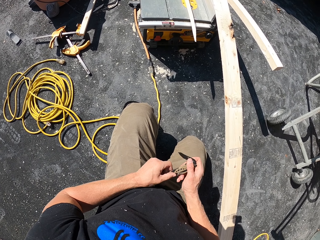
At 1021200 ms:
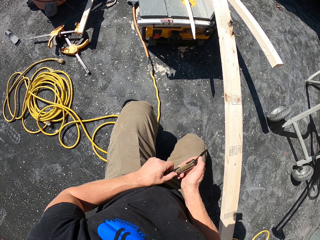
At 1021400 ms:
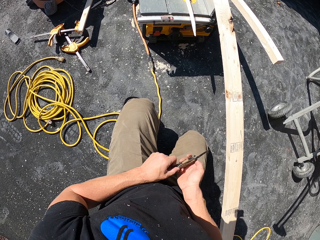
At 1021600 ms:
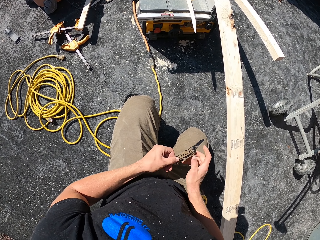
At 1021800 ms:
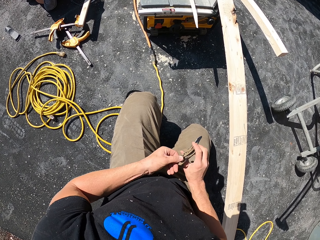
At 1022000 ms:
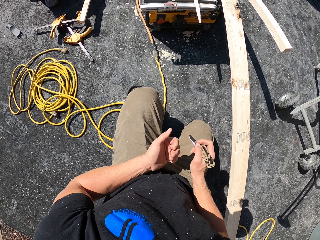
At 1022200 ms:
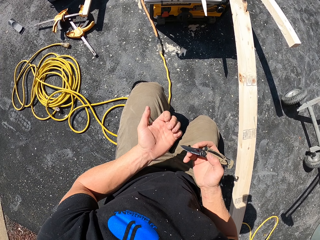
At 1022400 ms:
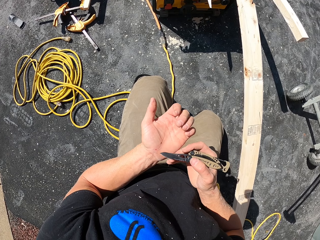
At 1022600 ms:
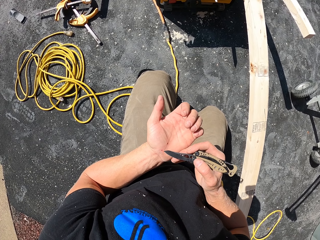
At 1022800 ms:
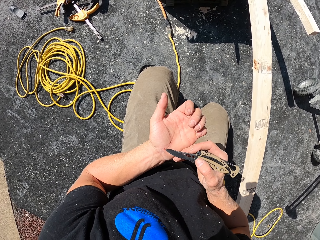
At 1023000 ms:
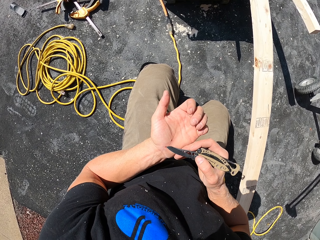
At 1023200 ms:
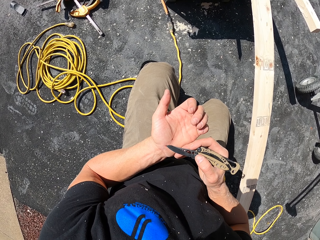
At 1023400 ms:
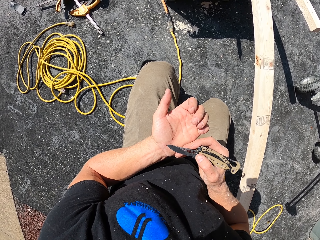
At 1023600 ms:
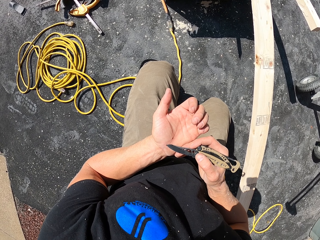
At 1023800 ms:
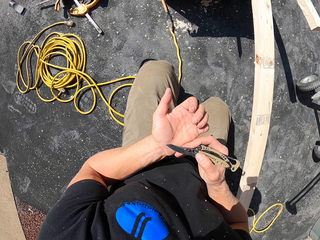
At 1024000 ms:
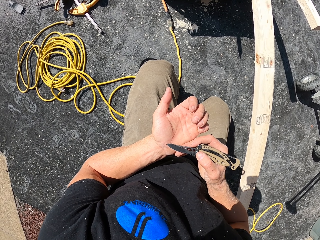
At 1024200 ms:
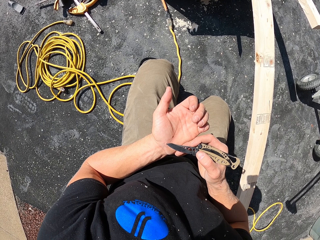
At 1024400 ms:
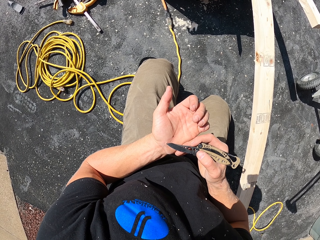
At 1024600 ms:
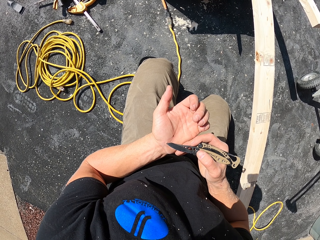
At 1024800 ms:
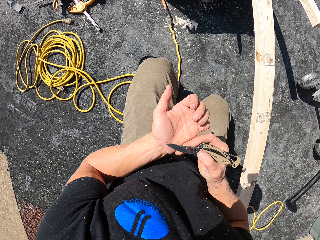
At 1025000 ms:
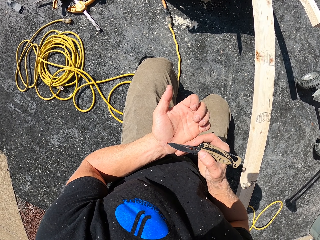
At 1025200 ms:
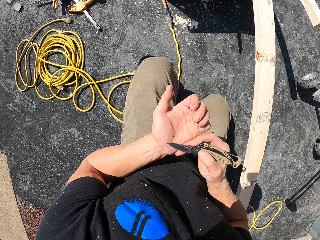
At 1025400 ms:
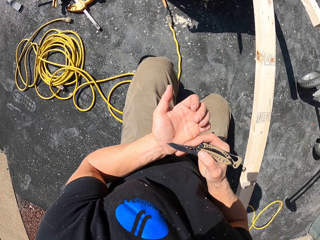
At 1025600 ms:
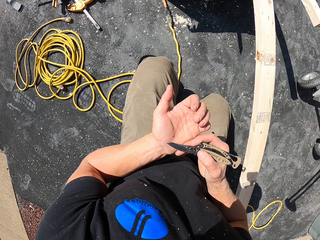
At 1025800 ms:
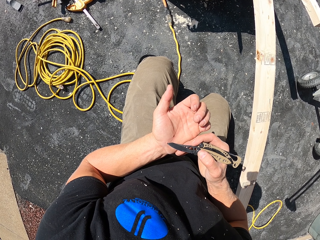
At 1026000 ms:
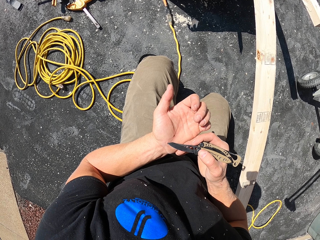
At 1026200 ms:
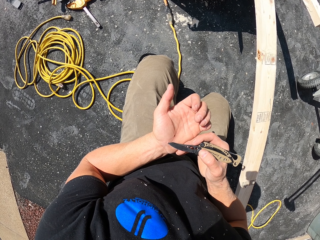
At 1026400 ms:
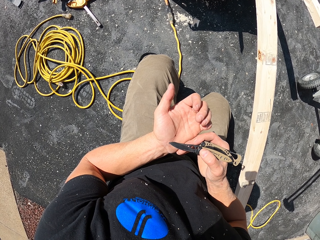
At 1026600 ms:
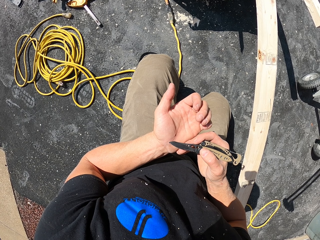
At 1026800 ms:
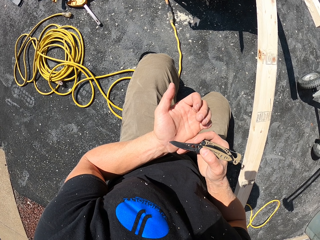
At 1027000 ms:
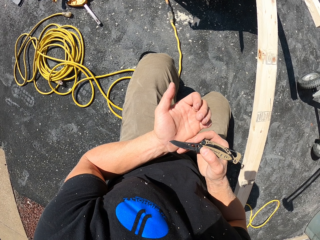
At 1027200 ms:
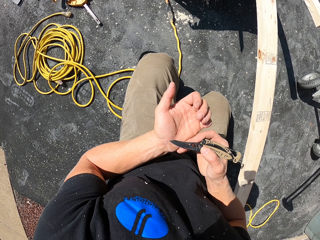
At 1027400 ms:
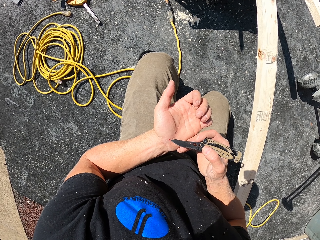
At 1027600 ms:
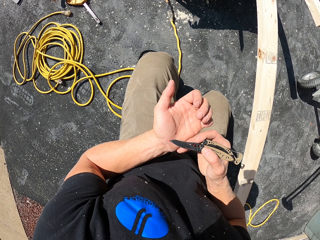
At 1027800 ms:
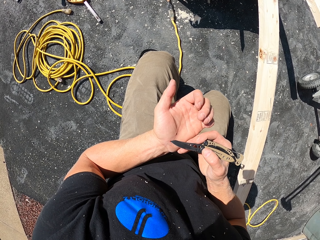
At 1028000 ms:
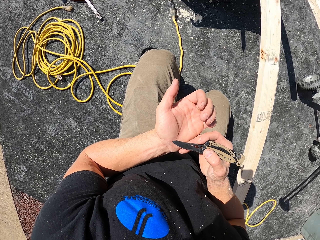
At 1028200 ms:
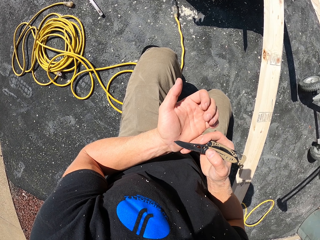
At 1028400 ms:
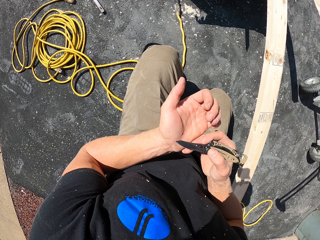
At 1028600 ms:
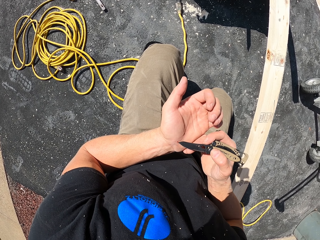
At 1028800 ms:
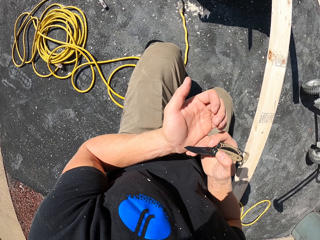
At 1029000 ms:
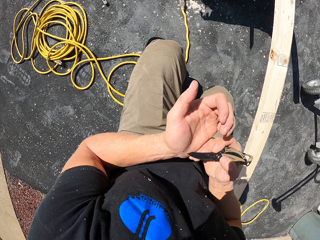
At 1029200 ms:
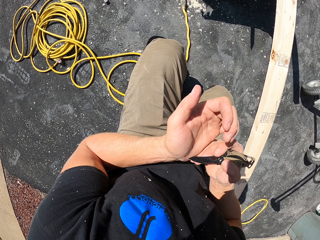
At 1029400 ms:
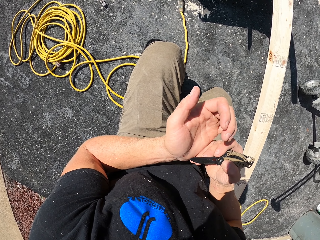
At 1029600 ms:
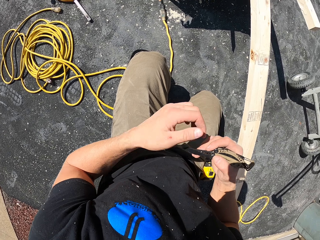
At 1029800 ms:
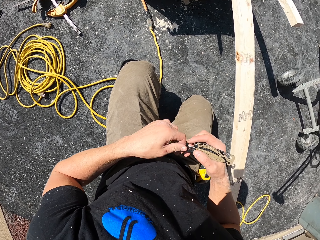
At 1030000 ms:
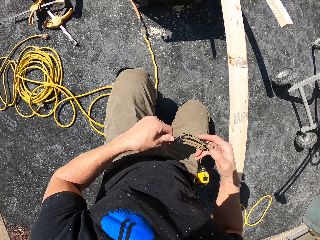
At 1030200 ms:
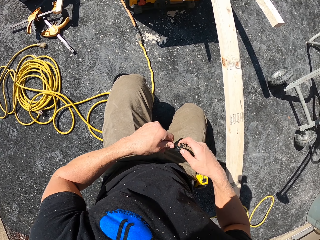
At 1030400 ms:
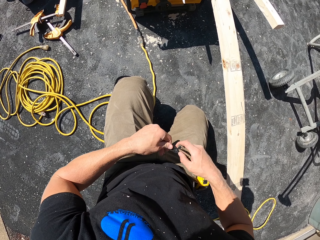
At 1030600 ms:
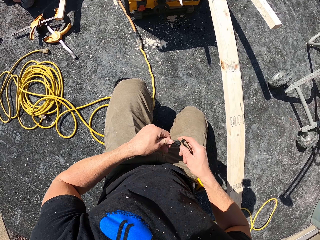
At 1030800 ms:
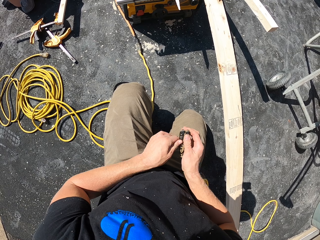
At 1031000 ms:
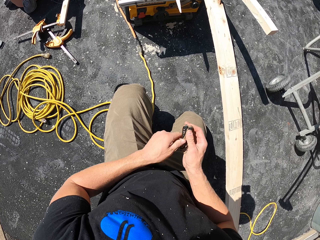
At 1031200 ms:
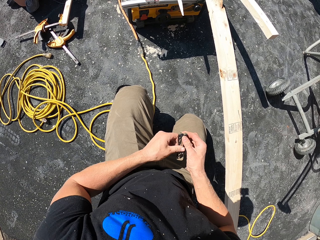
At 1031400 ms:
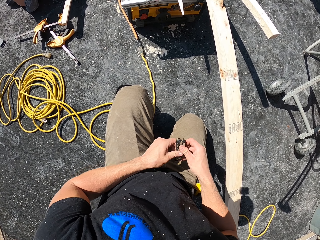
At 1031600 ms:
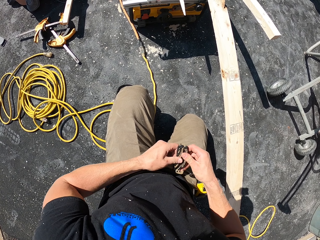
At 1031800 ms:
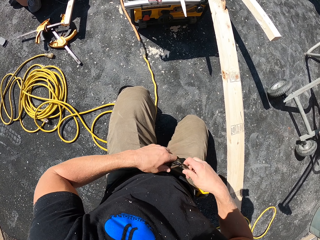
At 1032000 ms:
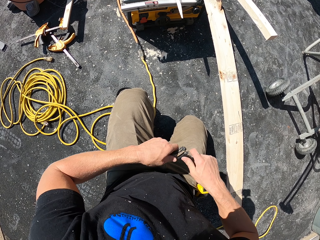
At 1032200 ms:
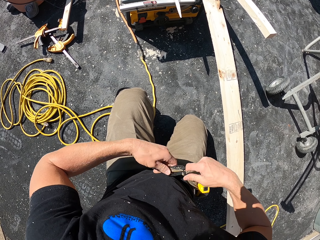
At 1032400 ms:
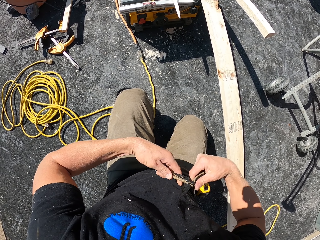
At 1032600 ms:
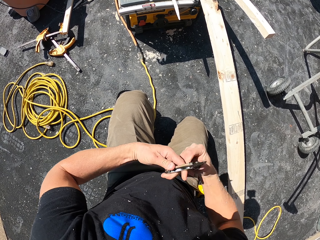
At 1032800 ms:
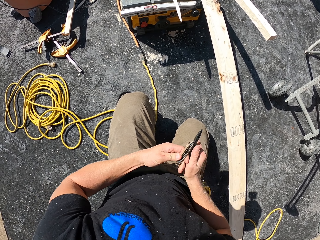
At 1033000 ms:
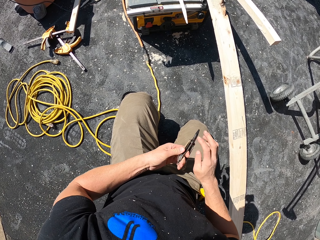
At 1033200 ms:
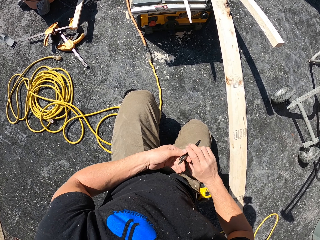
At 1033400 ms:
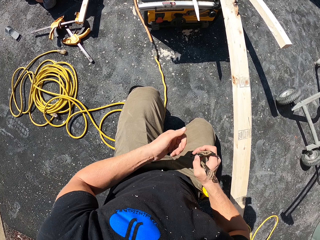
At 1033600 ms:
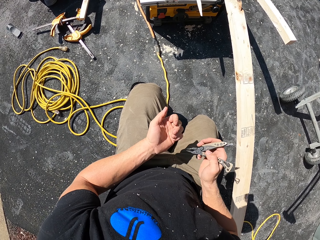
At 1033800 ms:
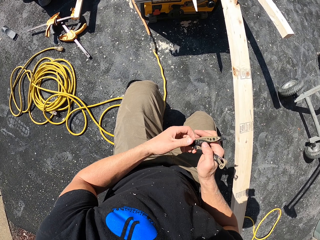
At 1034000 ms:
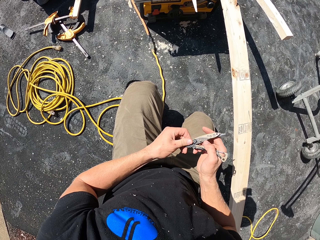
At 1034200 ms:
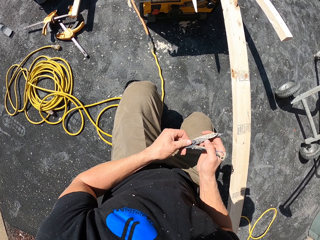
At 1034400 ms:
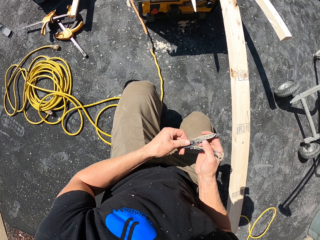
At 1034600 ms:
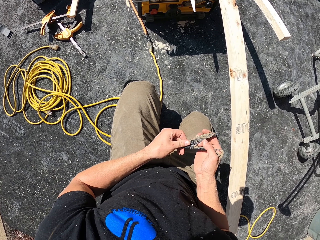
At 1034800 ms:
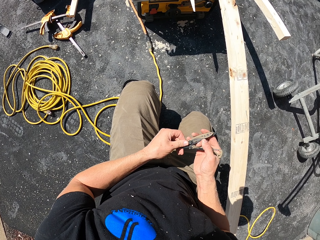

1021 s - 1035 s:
The camera wearer unfolds the knife. They pick wood particles from the left hand with the multitool knife. They adjust the multitool. They fold the knife.

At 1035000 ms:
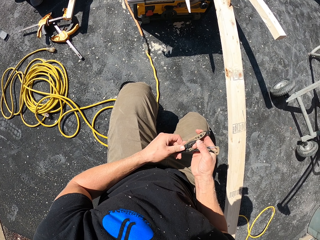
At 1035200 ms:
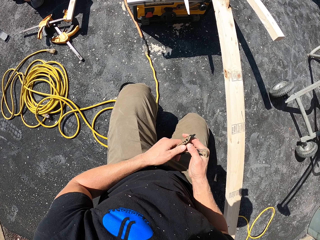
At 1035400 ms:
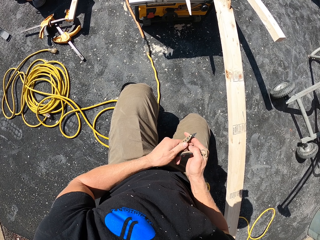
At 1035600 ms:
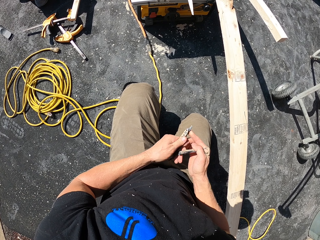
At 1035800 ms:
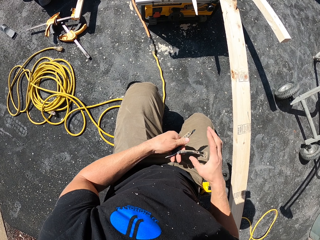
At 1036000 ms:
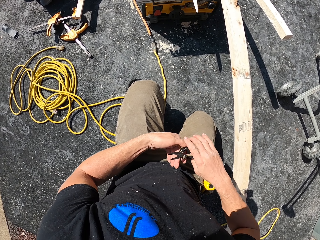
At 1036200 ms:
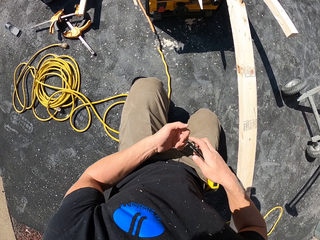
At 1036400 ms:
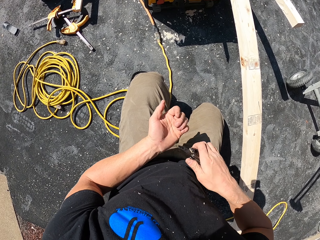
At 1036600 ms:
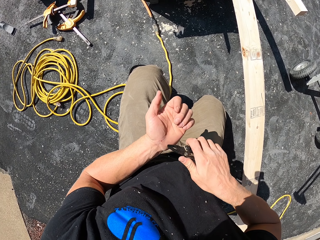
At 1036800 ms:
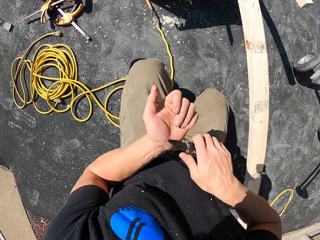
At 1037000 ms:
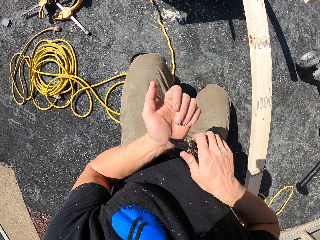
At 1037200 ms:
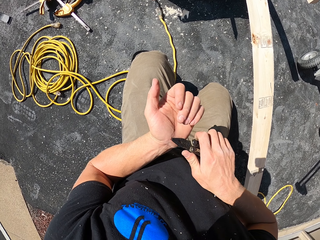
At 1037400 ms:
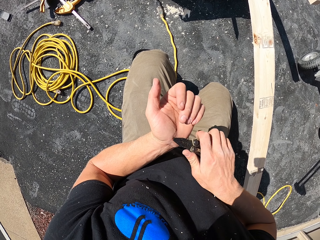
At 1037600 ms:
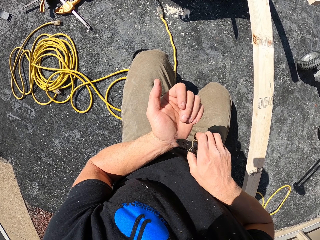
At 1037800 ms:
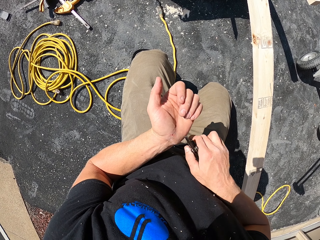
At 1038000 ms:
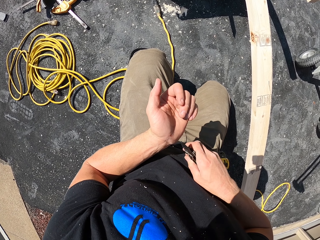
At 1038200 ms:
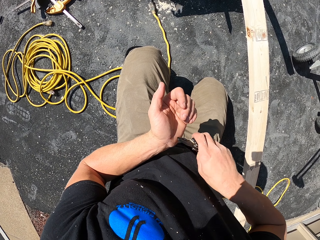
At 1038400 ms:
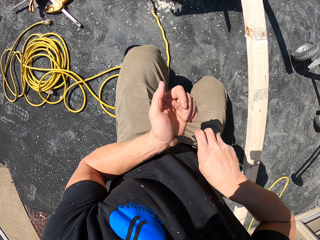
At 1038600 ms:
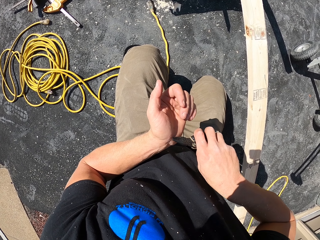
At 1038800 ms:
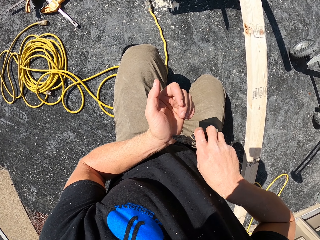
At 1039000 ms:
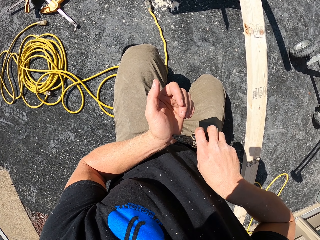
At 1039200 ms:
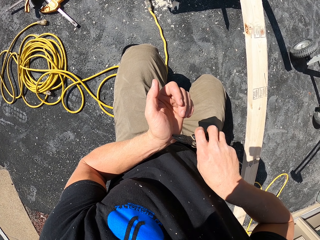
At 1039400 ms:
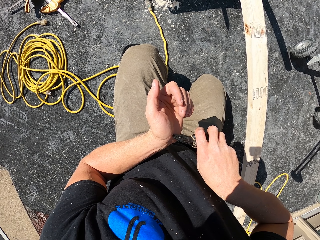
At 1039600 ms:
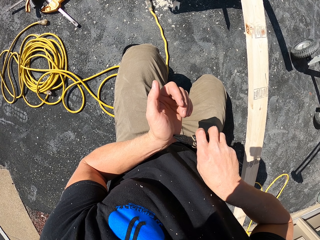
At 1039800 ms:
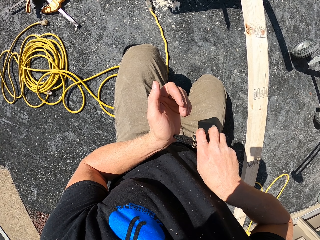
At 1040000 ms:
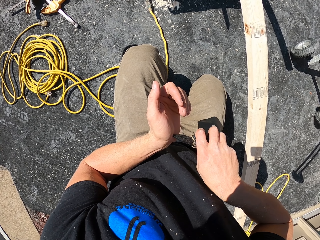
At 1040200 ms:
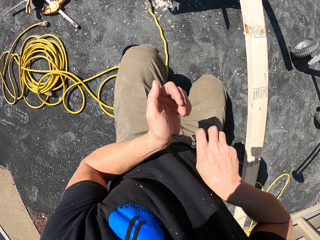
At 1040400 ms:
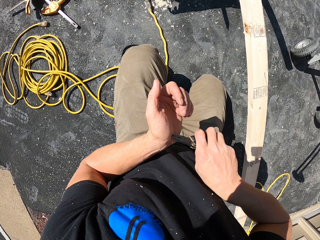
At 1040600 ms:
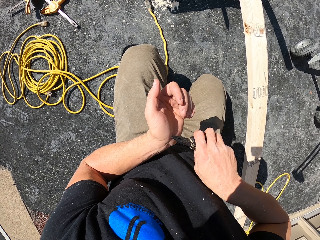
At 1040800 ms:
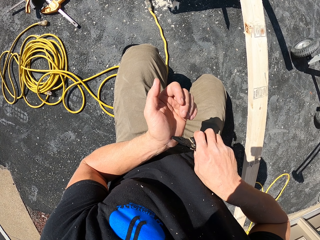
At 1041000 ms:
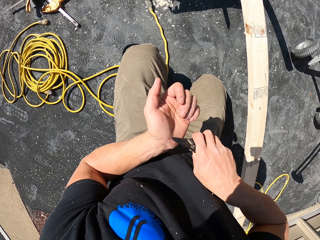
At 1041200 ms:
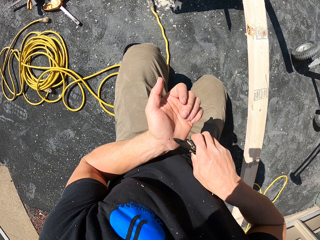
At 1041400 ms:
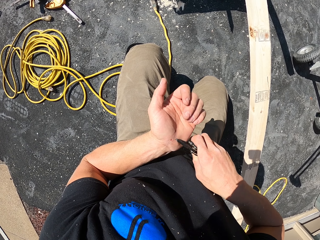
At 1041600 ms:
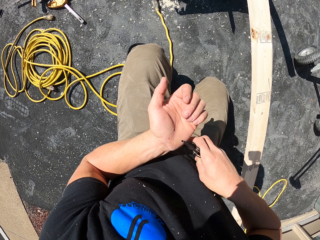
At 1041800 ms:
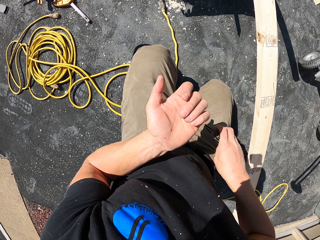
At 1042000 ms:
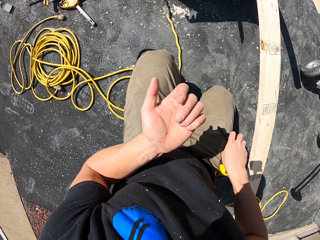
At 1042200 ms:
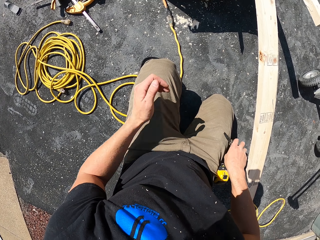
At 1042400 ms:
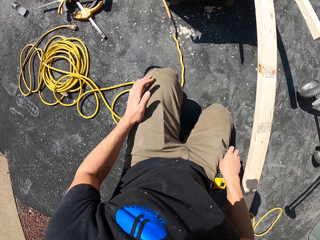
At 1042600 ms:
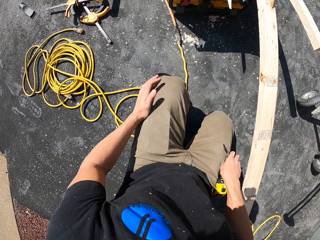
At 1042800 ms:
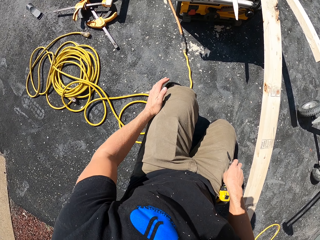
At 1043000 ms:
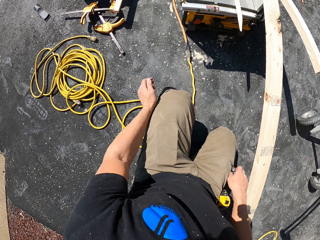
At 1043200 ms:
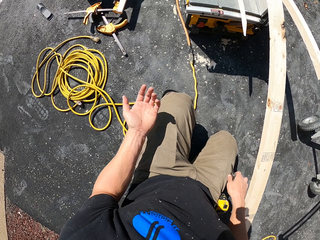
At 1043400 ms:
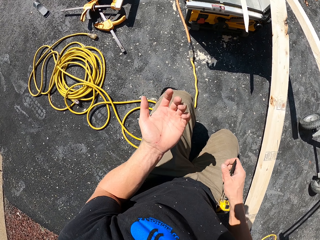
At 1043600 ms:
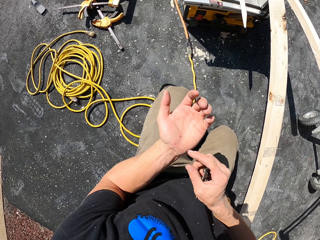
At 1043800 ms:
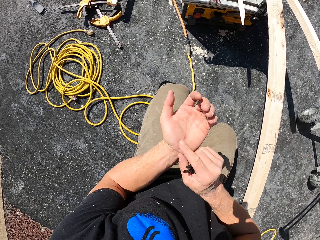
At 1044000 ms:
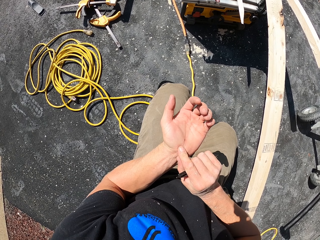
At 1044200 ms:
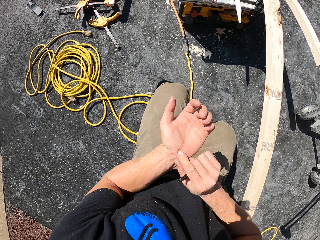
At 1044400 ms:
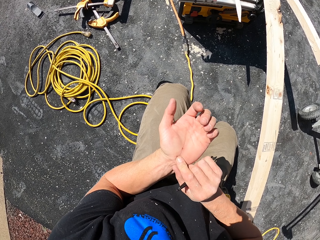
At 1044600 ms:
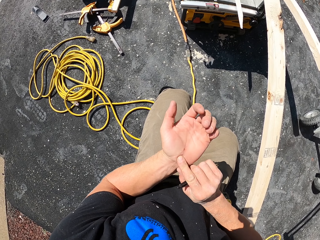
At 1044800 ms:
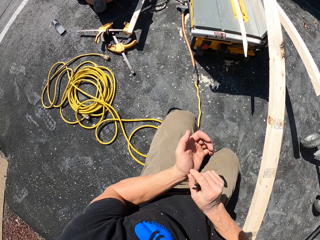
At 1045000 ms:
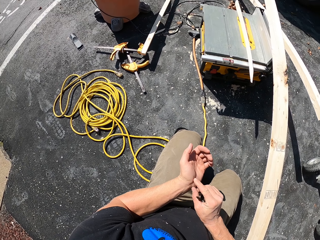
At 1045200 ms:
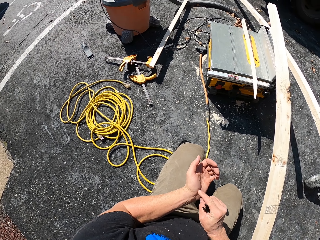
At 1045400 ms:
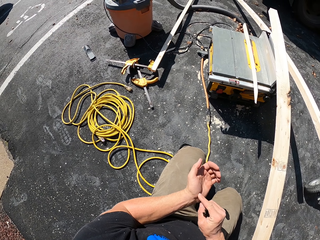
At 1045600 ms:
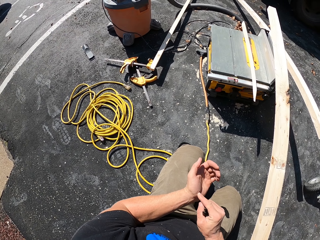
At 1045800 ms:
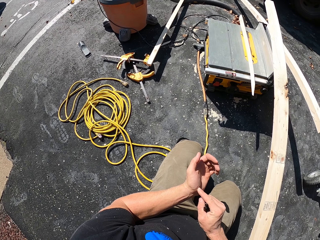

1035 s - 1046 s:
The camera wearer picks wood particles from the left hand with the multitool pliers. They rub the left hand on the left leg. They touch the left hand.
